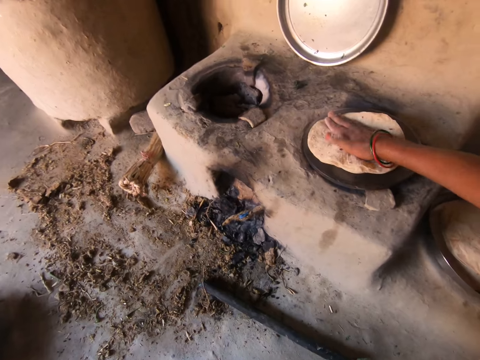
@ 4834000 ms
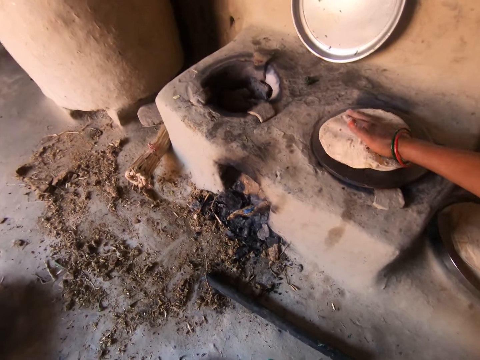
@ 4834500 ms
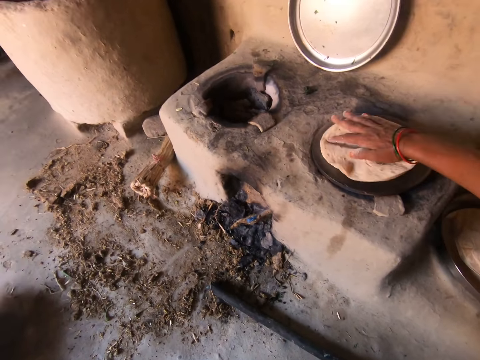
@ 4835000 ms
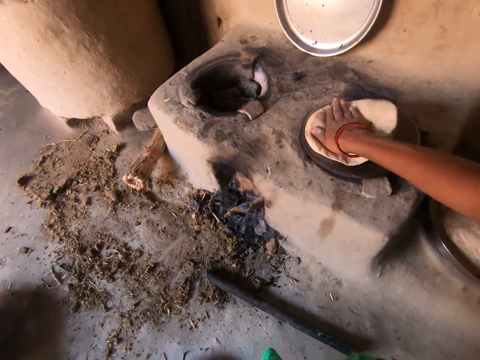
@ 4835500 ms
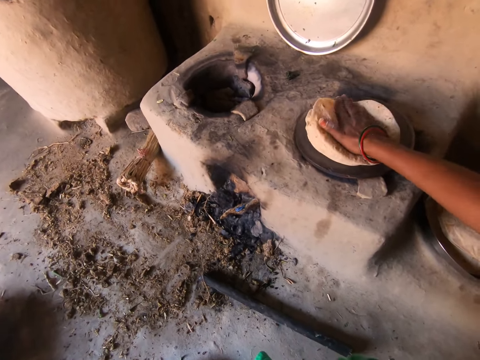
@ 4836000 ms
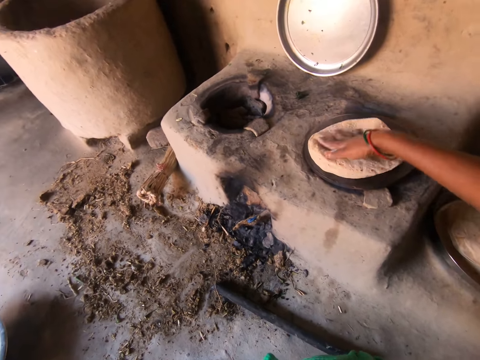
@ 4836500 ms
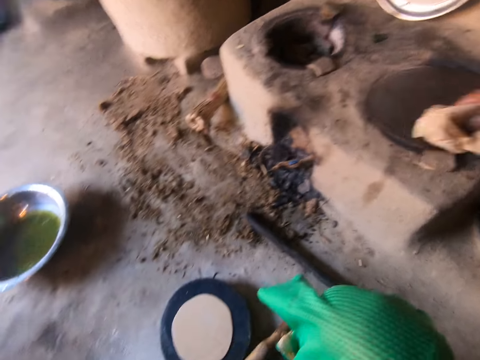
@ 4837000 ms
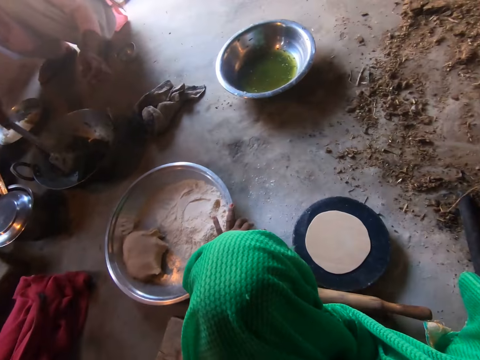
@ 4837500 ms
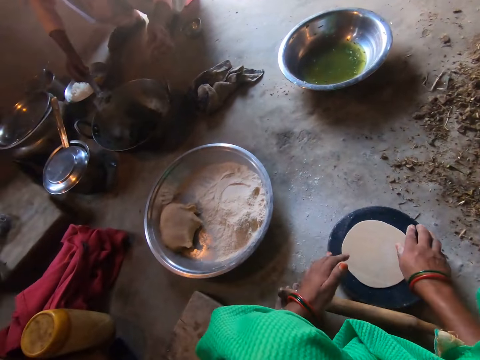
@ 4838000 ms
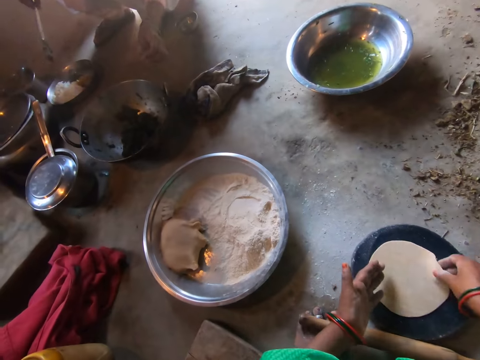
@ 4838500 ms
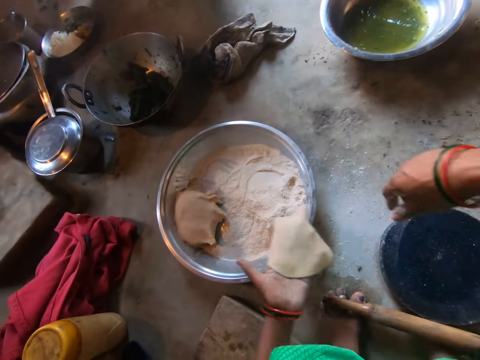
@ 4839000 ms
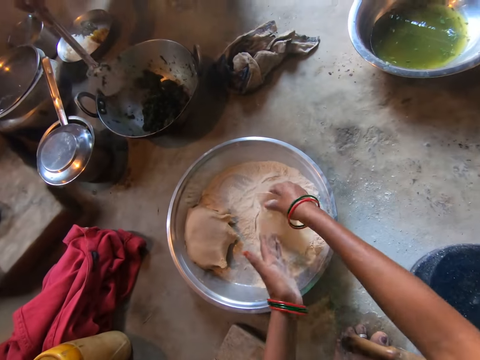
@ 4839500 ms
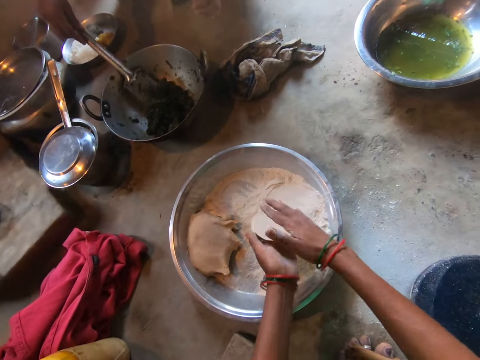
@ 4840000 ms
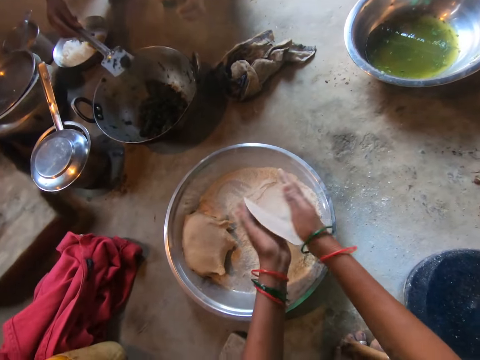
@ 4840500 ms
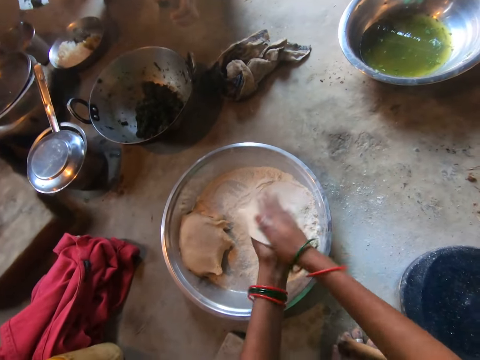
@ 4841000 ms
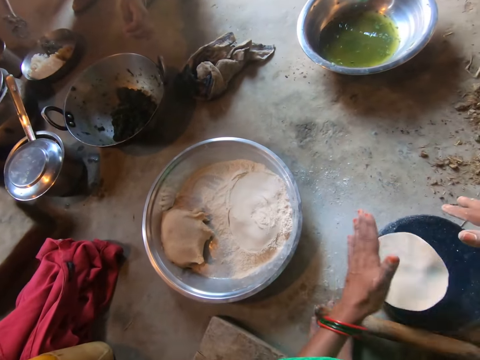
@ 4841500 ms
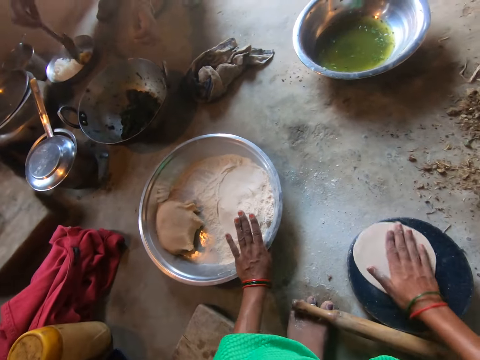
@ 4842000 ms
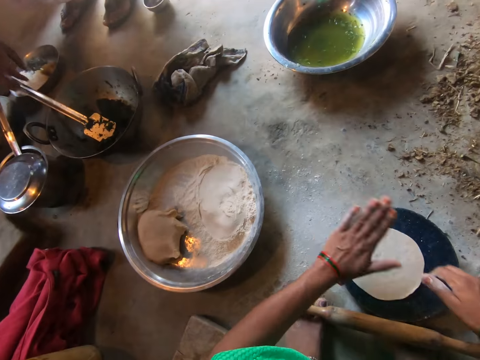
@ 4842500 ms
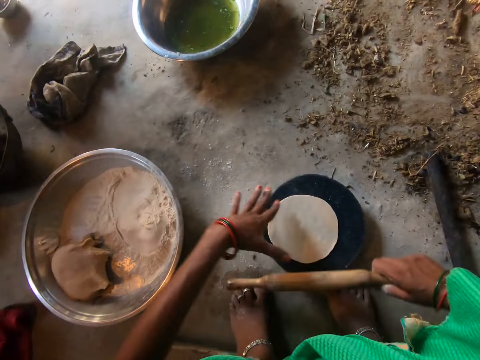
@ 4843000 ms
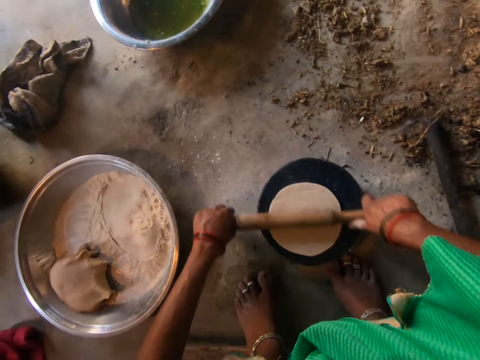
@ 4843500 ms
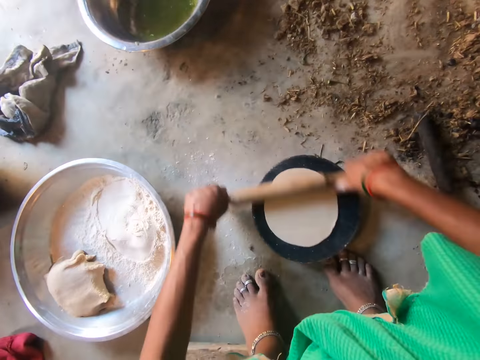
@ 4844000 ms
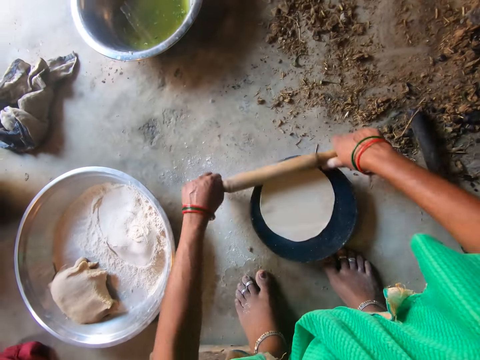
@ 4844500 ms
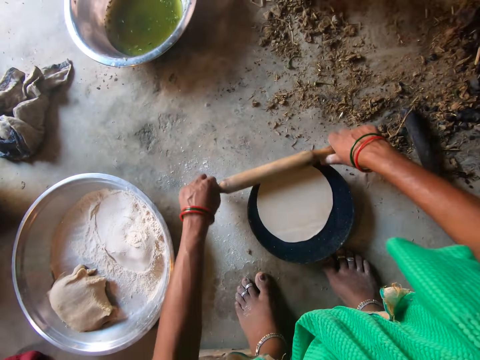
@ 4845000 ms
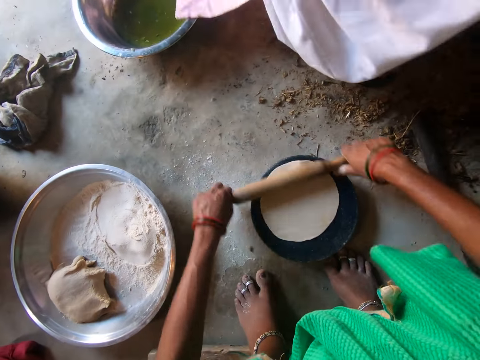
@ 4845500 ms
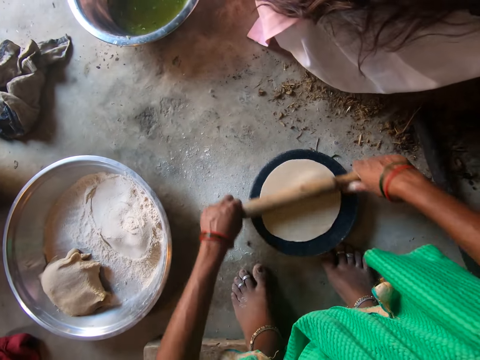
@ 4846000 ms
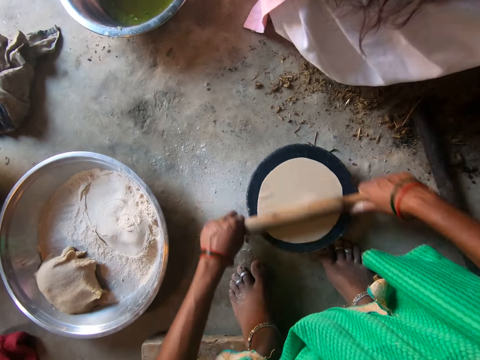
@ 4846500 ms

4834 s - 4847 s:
The camera wearer moves the flat breads from the griddle to the tray with her right hand. She takes the dough from the board with her right hand. She places the dough in the flour on the tray with her right hand. She dusts the flour from the dough with both hands. She kneads the dough. She puts the dough on the board with her left hand. She pats the dough with both hands. She flattens the dough on the board with the rolling pin in both hands.

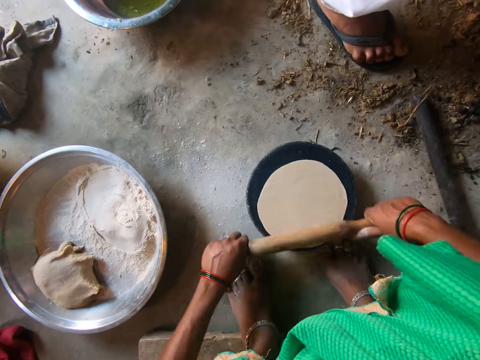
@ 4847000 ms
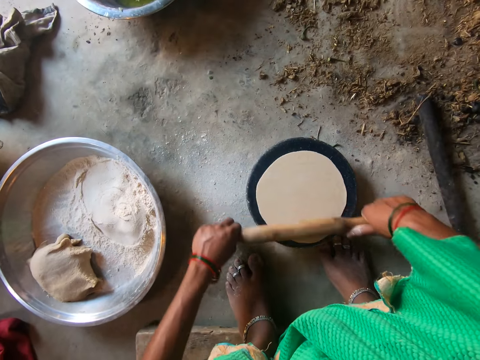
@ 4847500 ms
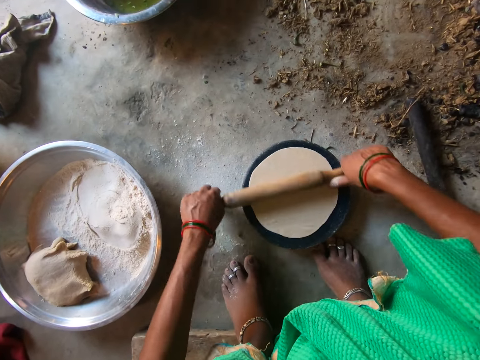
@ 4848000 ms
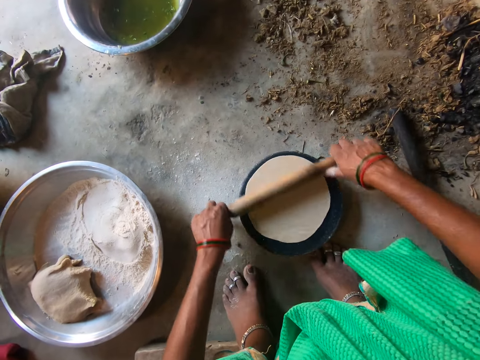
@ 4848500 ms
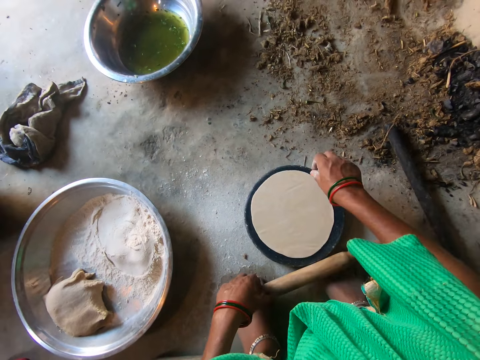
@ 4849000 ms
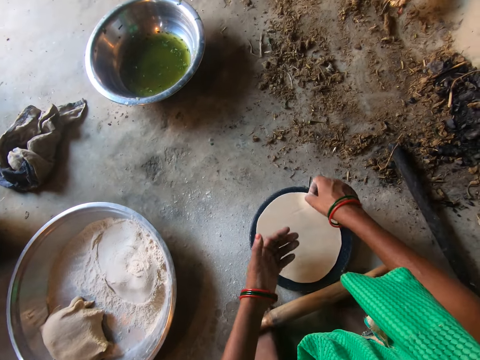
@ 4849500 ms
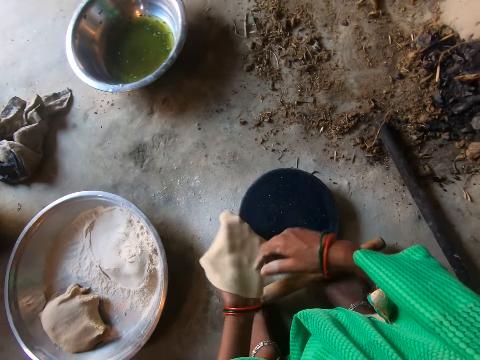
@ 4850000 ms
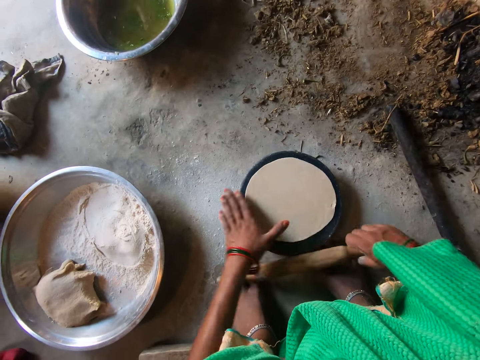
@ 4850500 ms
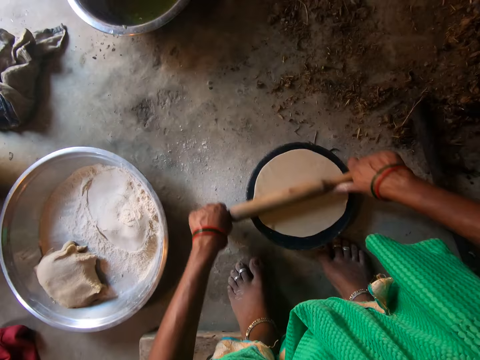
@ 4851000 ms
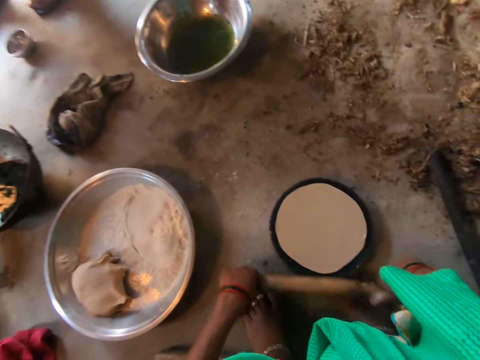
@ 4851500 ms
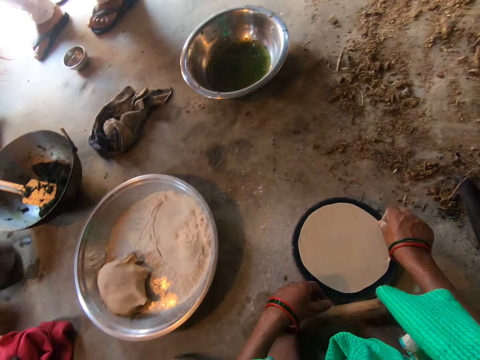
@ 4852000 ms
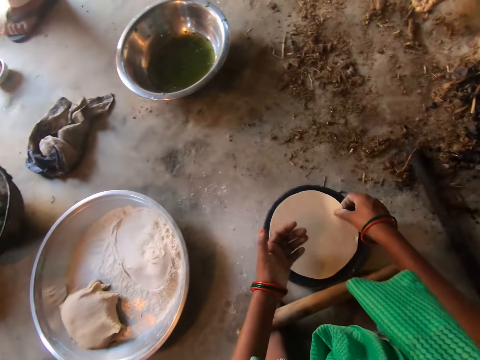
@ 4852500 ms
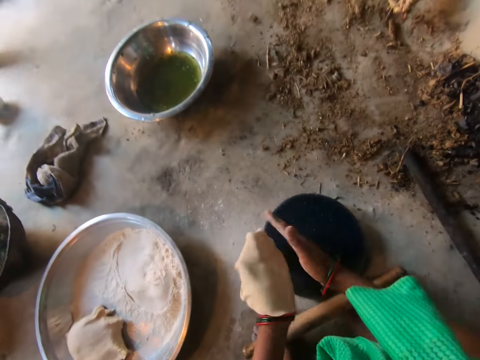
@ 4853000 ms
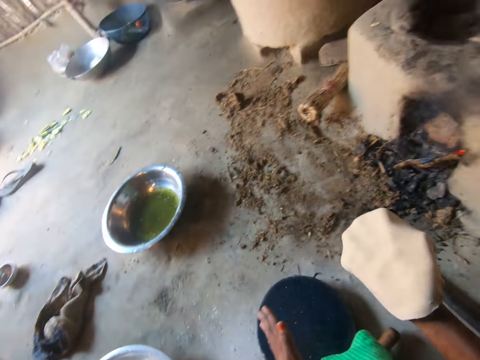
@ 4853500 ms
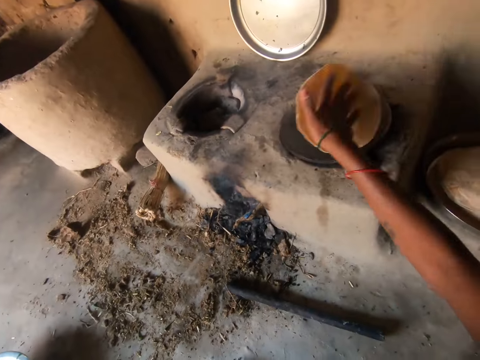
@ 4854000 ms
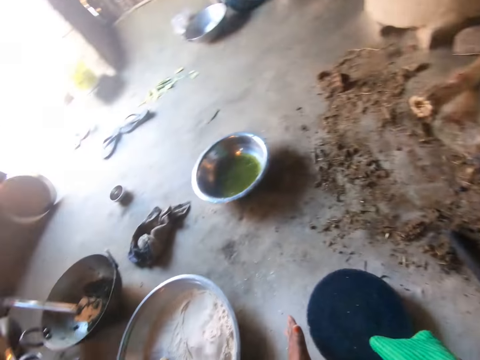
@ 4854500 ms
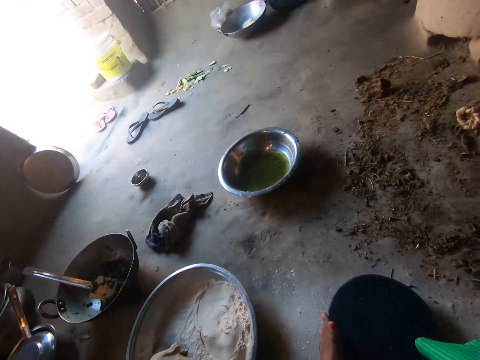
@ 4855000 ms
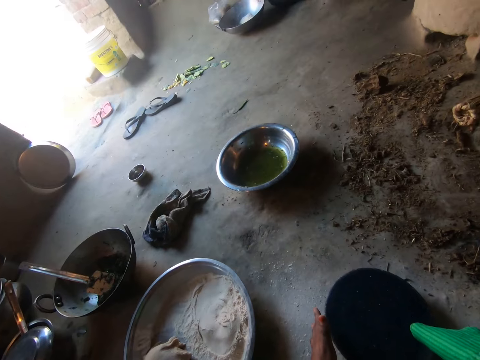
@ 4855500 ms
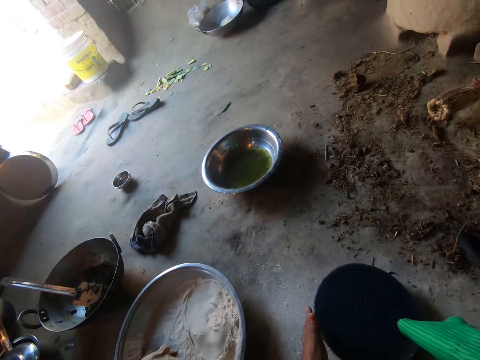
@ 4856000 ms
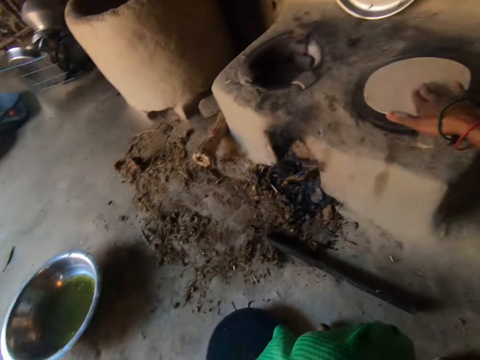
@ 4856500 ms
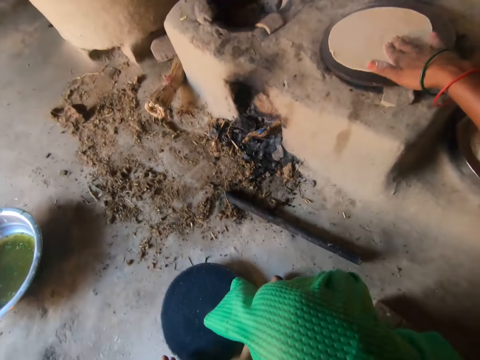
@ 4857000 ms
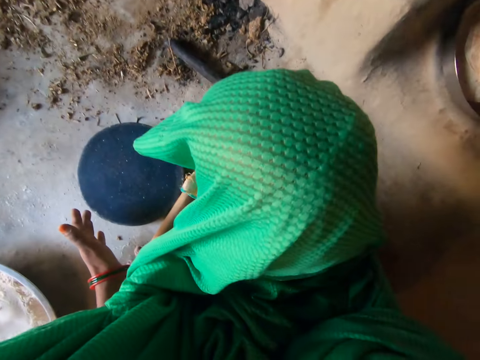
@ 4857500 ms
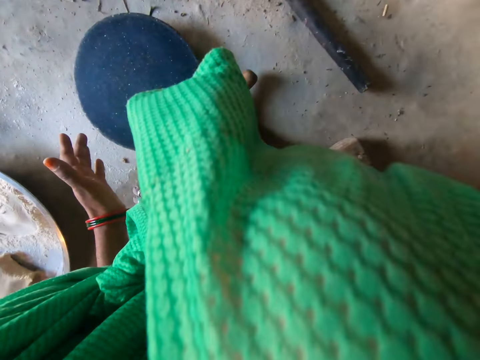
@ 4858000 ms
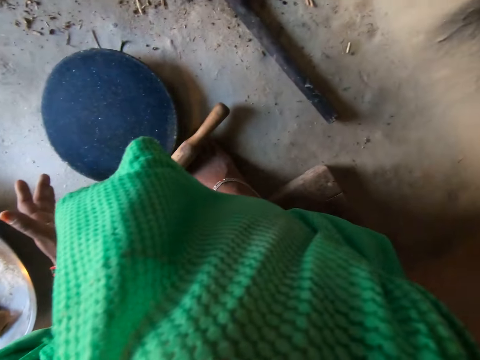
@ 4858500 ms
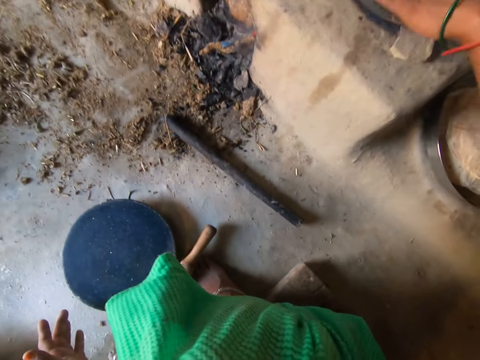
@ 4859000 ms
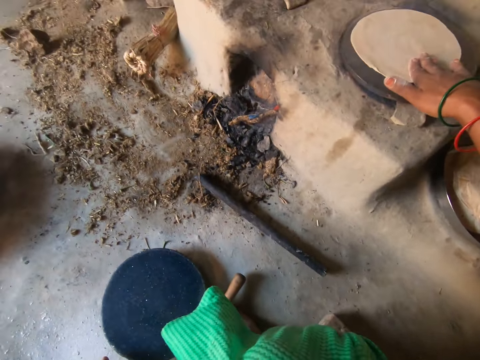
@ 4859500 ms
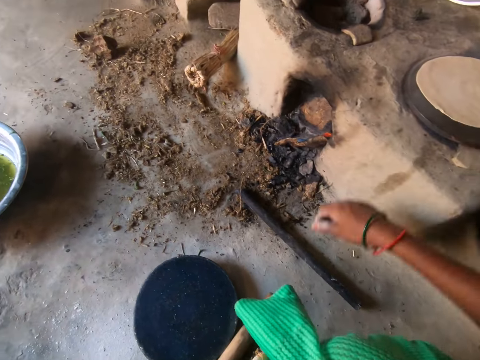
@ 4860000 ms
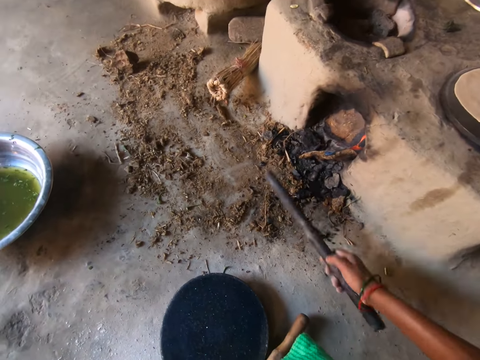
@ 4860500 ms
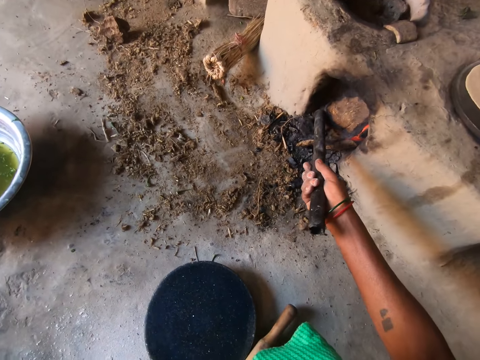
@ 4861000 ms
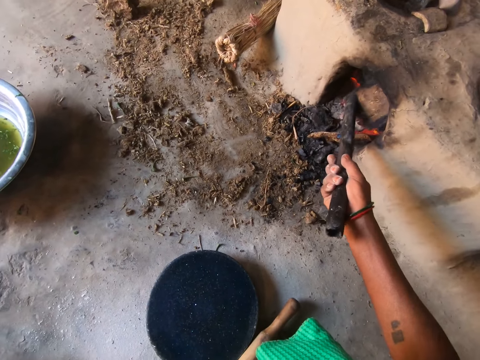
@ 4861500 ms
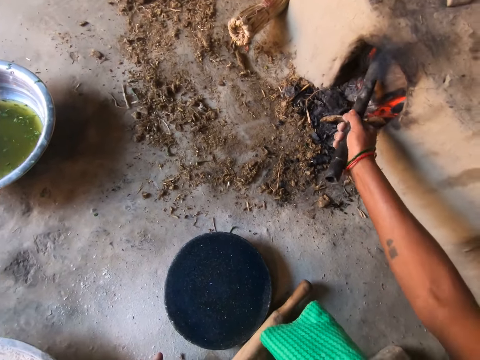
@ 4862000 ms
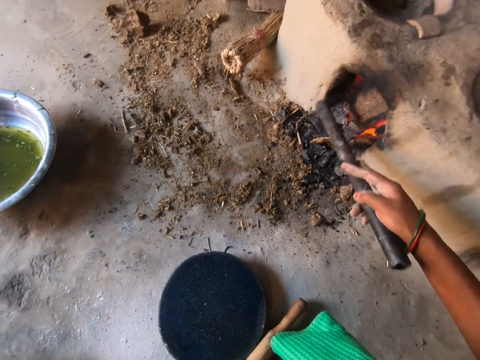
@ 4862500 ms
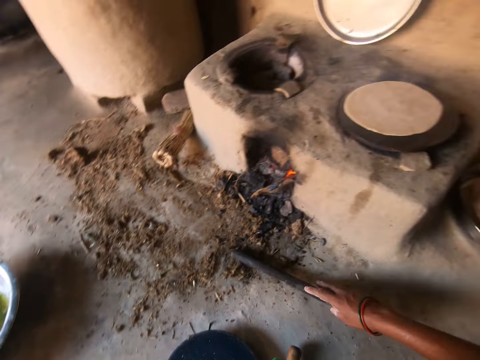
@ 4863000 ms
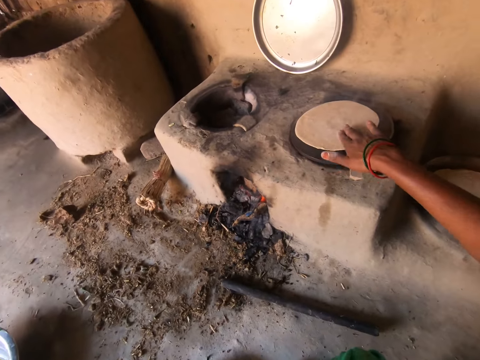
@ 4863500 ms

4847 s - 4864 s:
The camera wearer flips the dough on the board with both hands. She flattens the dough on the board with the rolling pin in both hands. She moves the dough to the griddle with both hands. She sneezes. She adjusts the dough on the griddle with her right hand. She adjusts the wood beneath the fireplace with a stick in her right hand.
